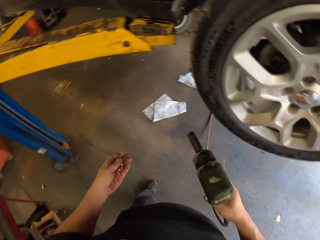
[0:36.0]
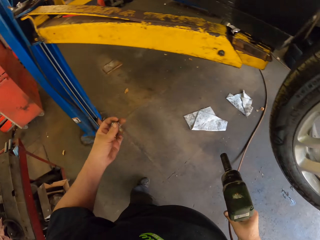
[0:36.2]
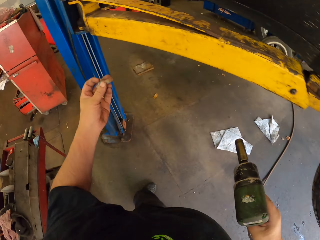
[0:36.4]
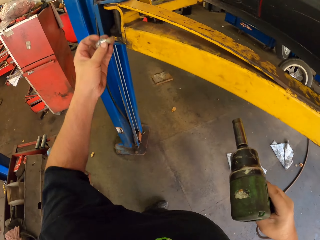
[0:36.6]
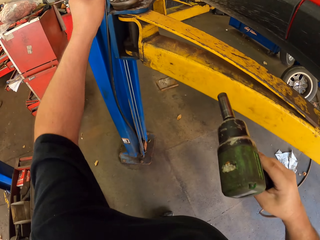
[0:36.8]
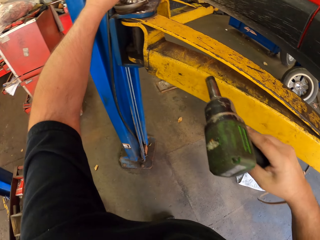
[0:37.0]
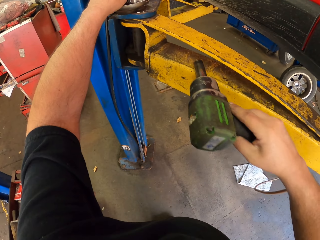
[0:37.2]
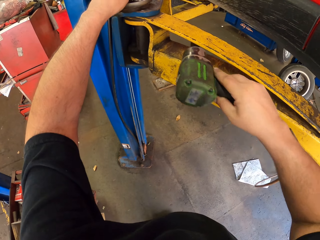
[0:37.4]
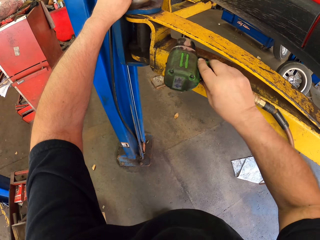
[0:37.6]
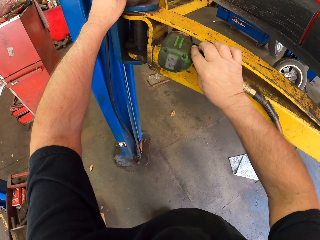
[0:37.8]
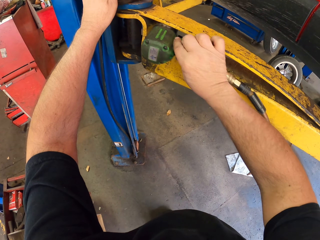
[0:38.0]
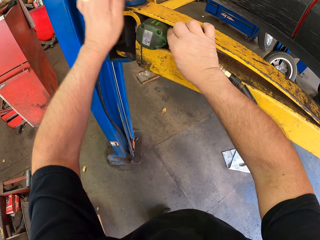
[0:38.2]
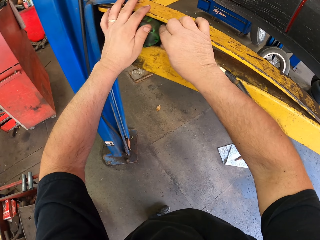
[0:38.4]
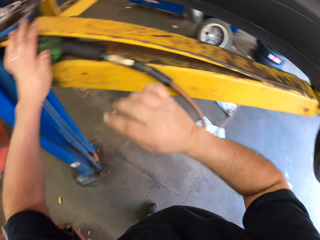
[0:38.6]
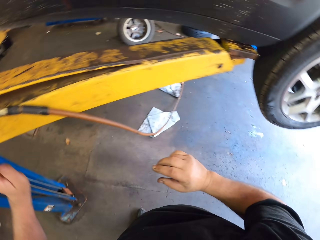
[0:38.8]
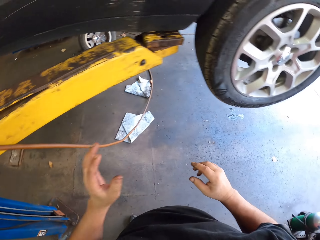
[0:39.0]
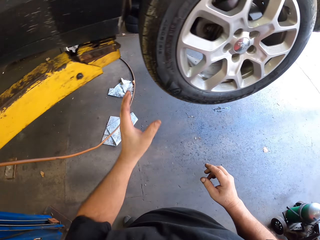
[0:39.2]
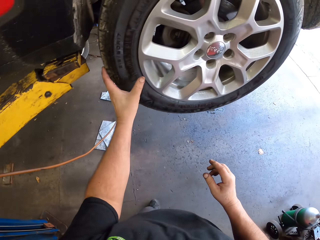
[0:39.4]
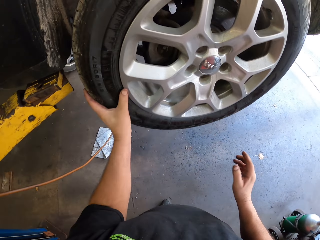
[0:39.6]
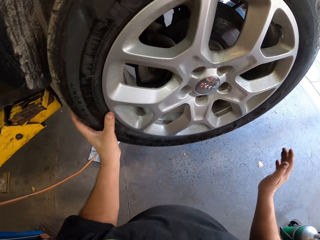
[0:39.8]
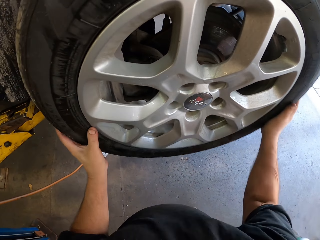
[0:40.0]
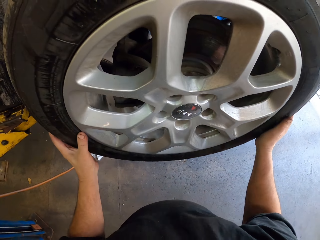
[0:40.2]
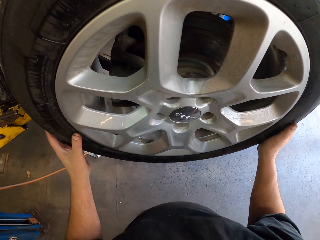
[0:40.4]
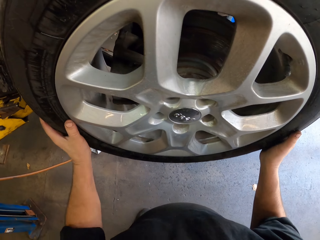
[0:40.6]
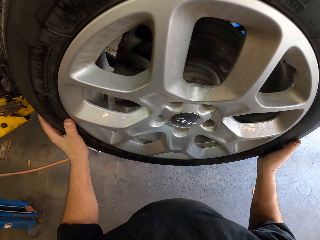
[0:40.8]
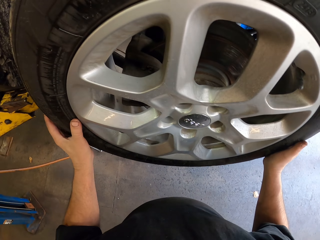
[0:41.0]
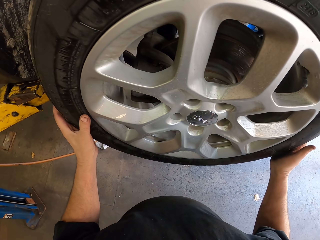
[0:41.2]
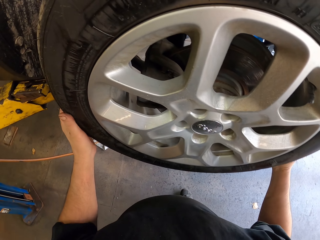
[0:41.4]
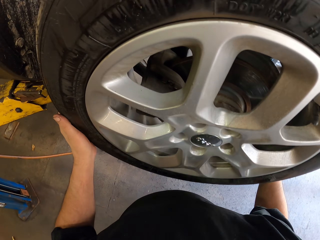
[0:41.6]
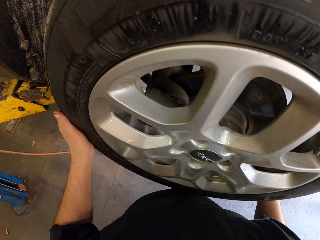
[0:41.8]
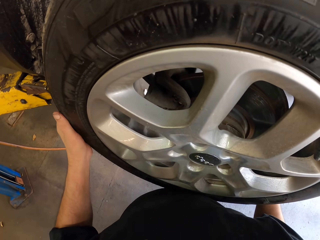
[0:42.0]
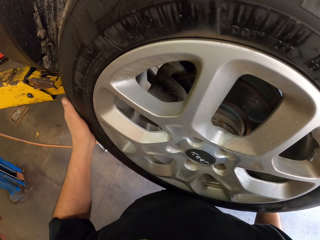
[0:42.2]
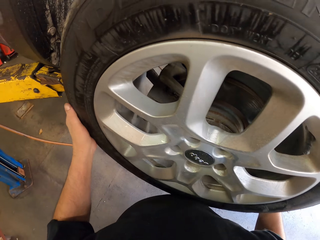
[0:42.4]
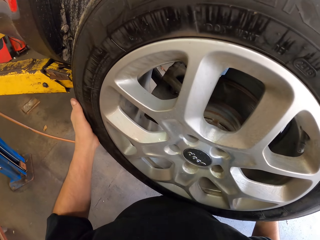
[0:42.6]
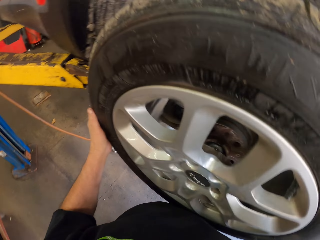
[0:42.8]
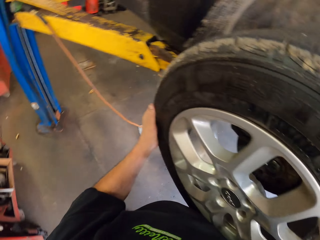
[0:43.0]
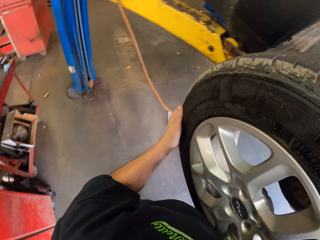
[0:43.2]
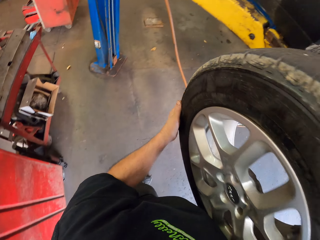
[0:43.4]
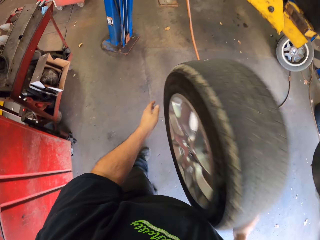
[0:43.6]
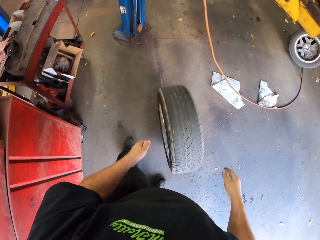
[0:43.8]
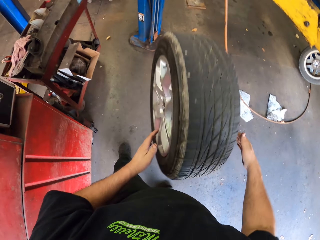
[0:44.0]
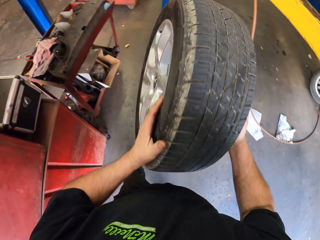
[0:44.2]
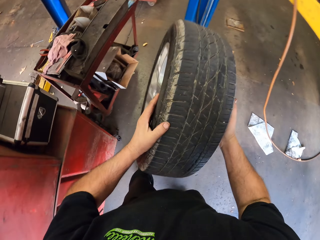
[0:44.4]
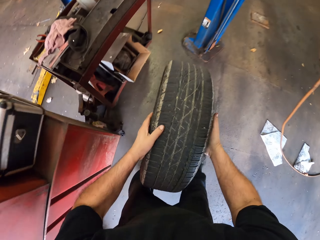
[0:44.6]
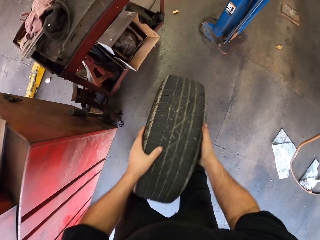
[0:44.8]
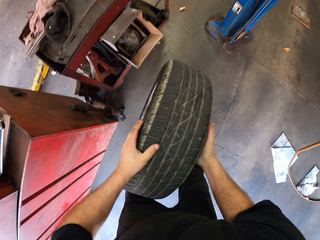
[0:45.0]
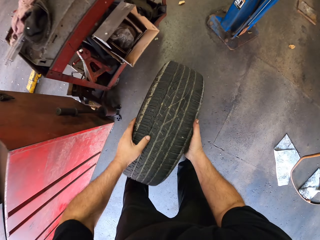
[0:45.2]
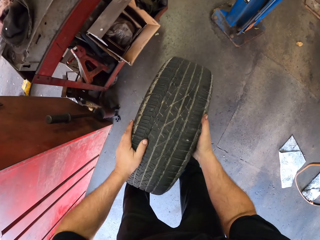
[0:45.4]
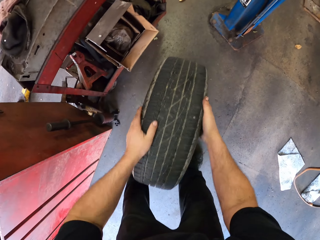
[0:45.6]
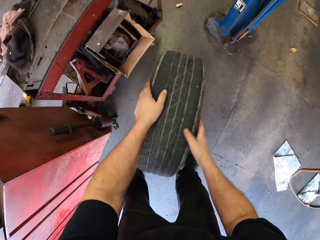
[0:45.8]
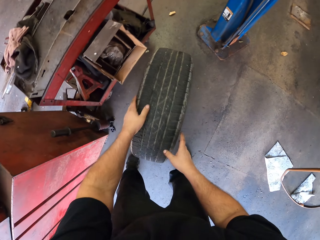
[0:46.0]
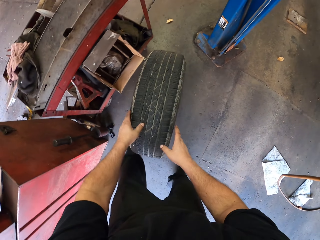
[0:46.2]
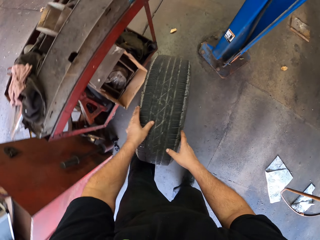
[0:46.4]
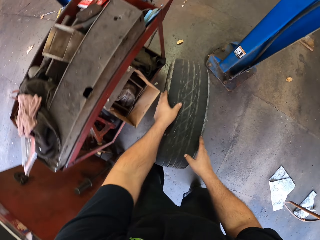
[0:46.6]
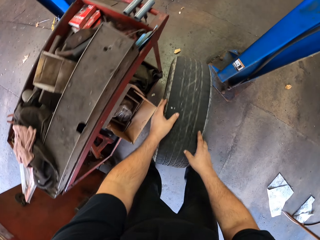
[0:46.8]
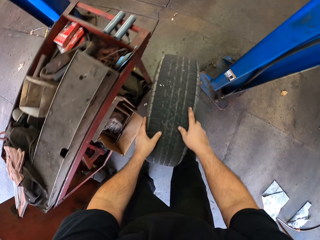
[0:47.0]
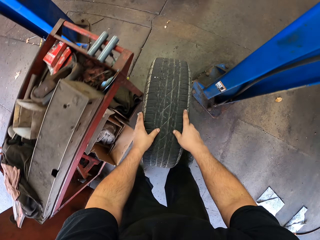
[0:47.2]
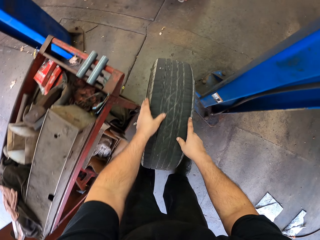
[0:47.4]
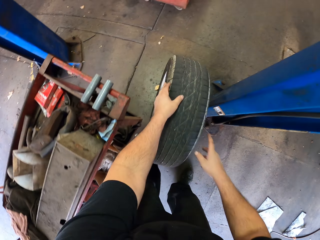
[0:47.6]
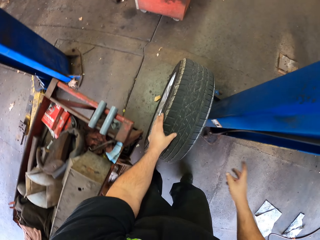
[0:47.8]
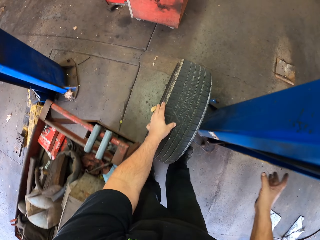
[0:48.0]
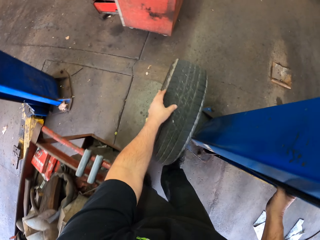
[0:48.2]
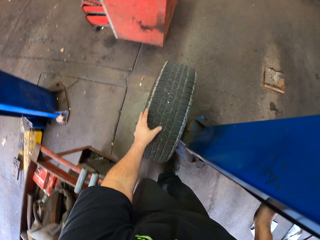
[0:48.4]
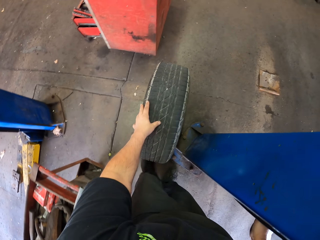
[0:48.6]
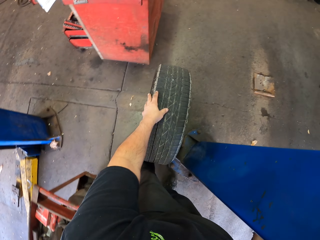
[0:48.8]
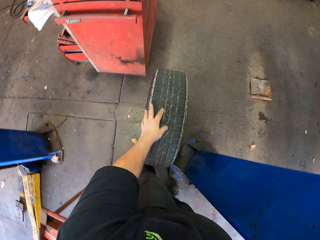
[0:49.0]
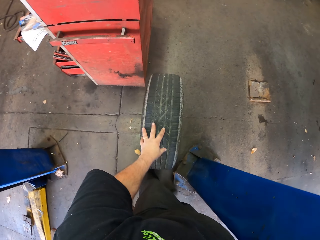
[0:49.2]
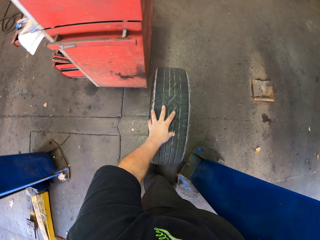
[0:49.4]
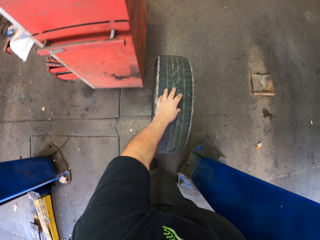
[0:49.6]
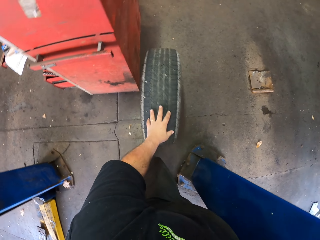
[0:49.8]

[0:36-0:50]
The camera wearer puts the bolt nuts on the car lifter. They put the electric impact wrench or screwdriver on the car lifter. They remove the car wheel. They bounce the wheel on the floor. They roll the wheel on the floor to the side of a shelf.

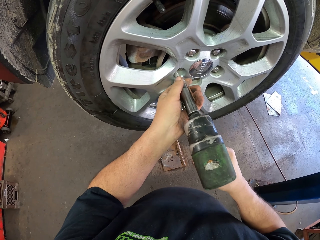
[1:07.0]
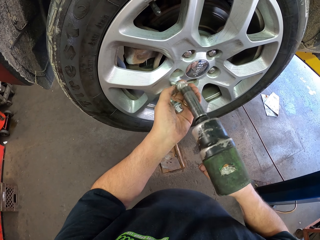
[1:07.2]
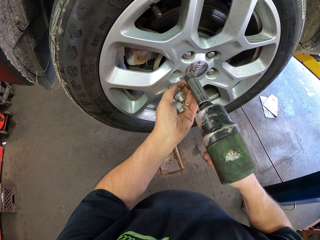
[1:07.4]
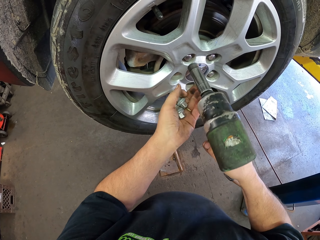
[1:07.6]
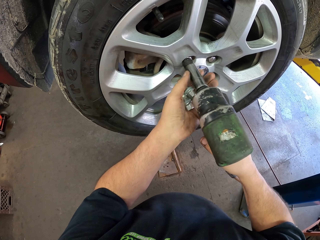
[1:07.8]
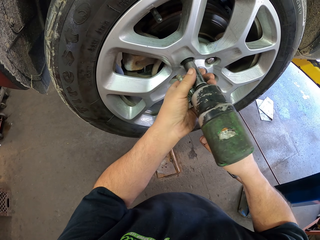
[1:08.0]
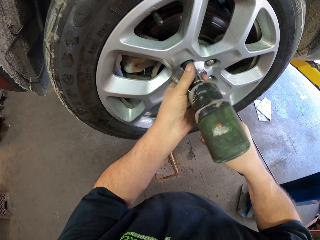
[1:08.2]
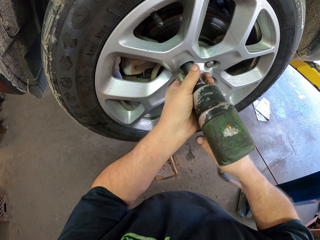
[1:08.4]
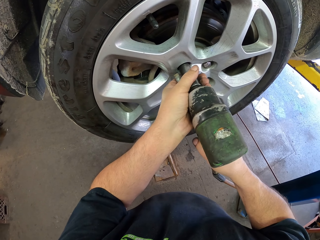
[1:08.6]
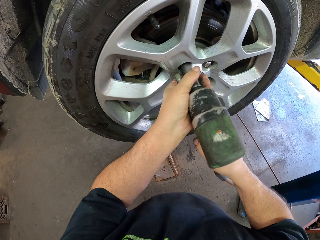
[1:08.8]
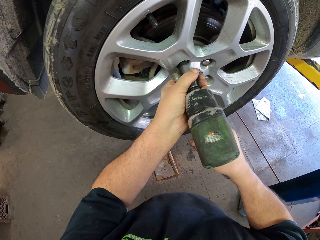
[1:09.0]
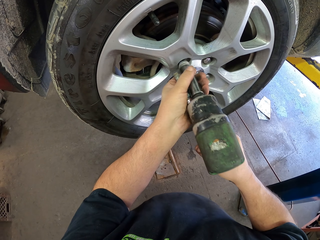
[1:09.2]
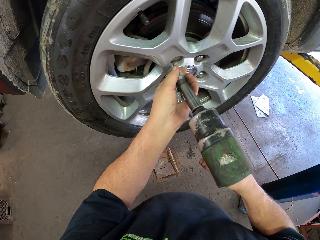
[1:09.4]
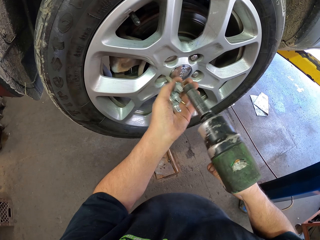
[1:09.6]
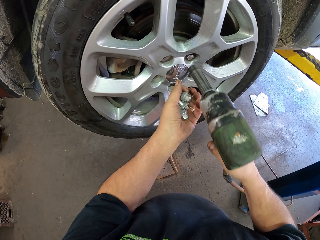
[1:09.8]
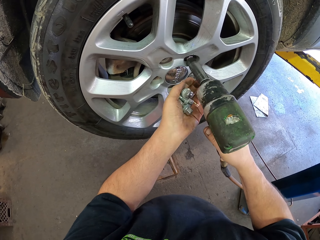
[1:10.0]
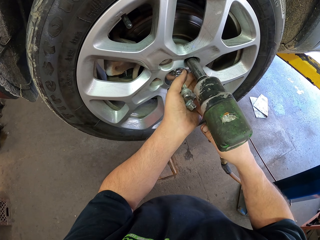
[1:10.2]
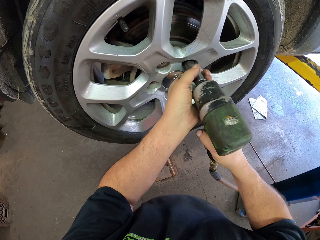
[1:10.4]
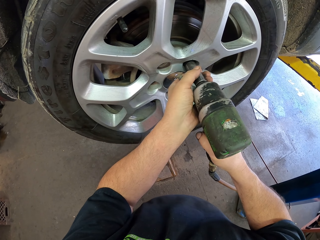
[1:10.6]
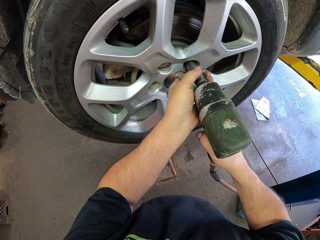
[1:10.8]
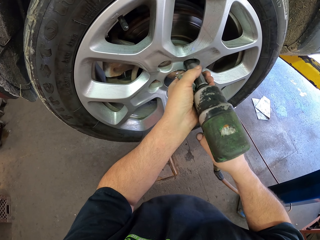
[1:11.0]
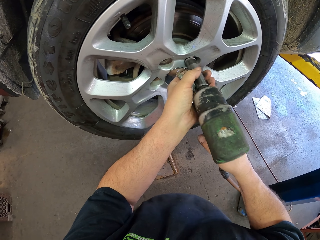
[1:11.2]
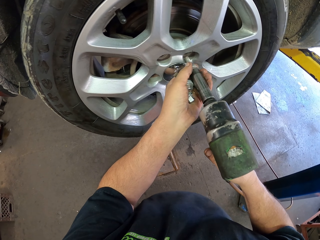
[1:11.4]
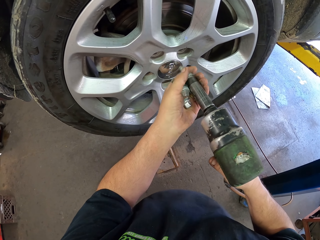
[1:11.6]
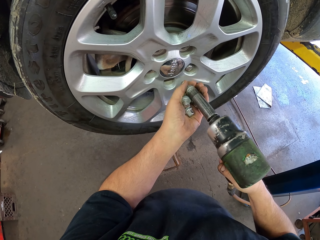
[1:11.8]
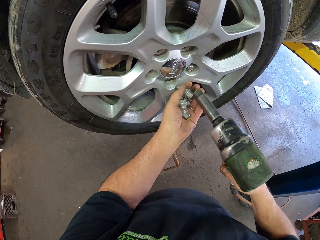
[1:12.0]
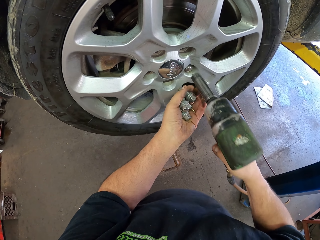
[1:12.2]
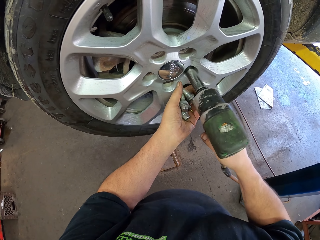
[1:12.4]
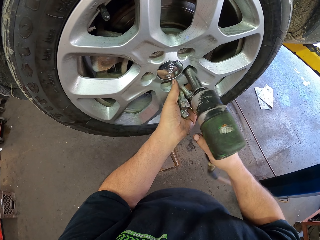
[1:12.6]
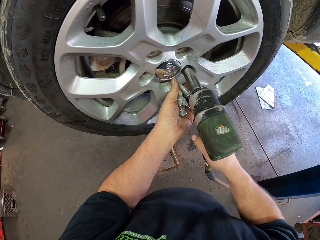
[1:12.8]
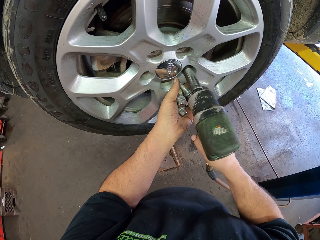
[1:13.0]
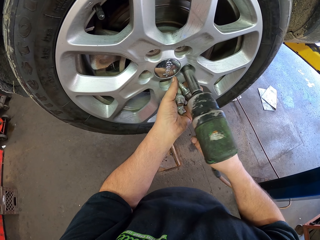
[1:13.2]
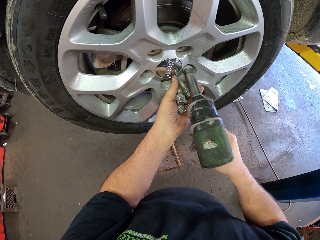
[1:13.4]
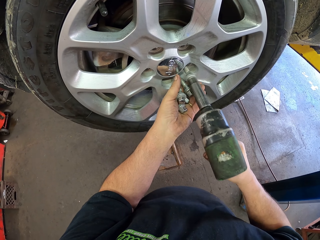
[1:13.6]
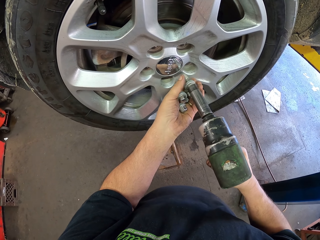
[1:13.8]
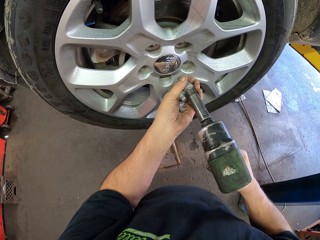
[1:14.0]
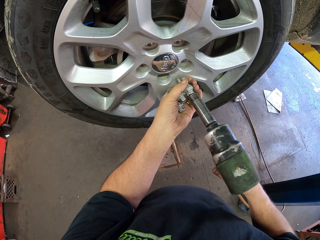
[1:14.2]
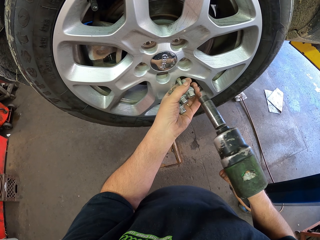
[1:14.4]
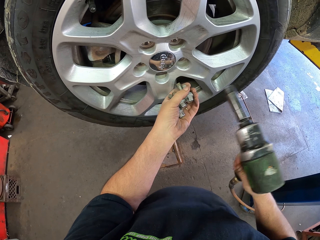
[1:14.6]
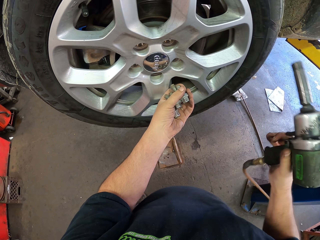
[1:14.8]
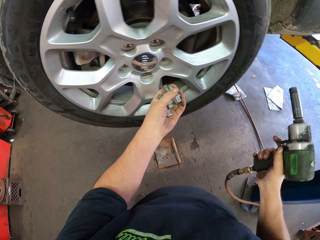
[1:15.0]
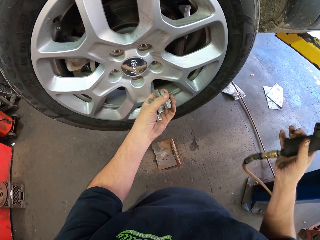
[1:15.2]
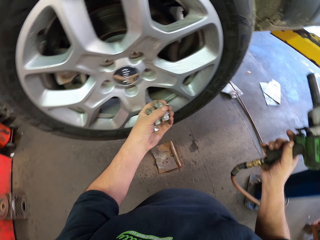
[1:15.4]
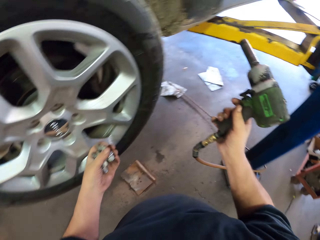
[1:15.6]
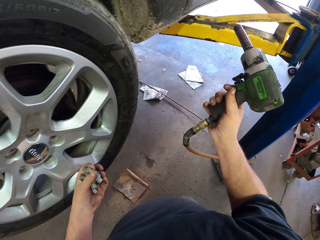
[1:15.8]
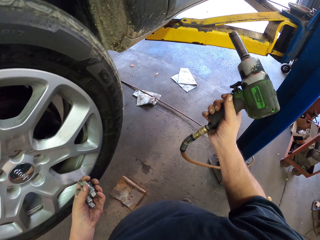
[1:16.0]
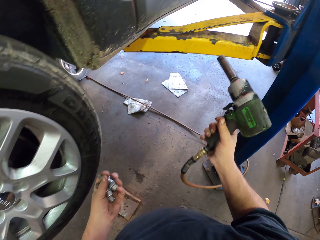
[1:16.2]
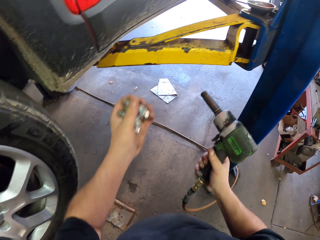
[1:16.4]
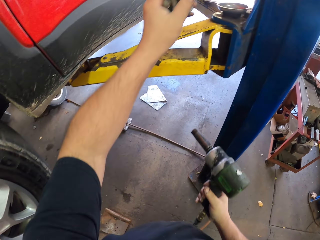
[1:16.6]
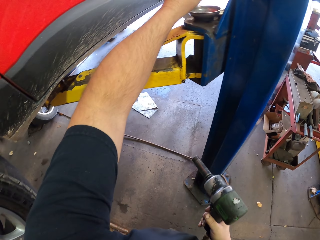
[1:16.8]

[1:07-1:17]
The camera wearer picks up the nut. They loosen the nut. They pick up the nut. They loosen the nut. They pick up the nut. They loosen the nut. They pick up the nut. They adjust the screwdriver.
